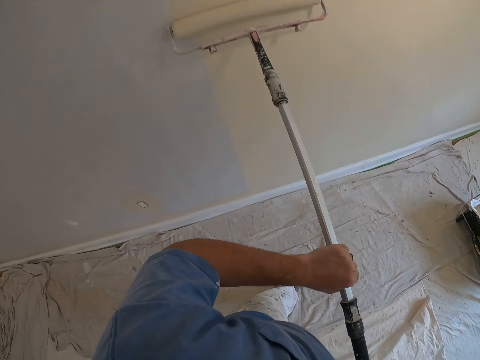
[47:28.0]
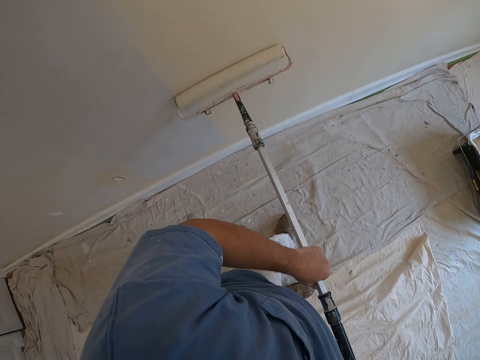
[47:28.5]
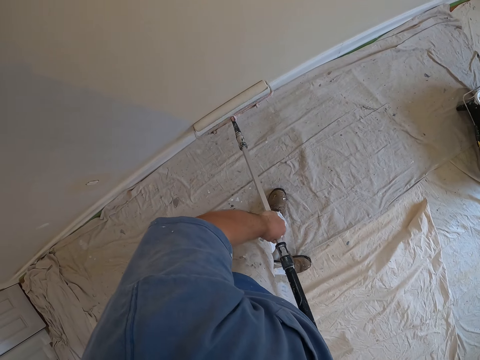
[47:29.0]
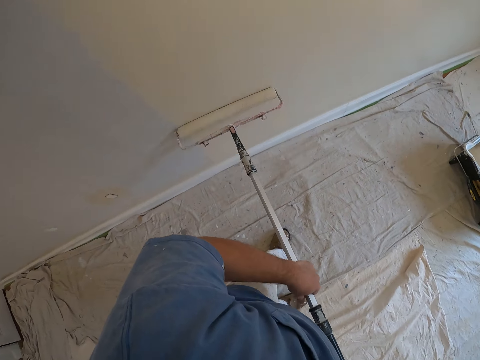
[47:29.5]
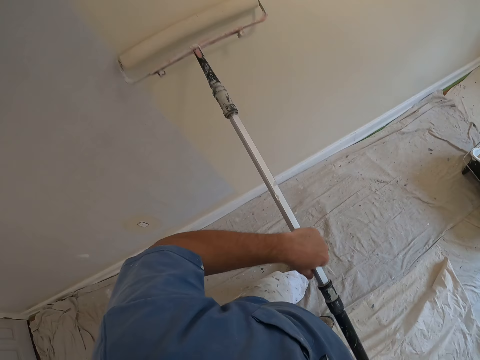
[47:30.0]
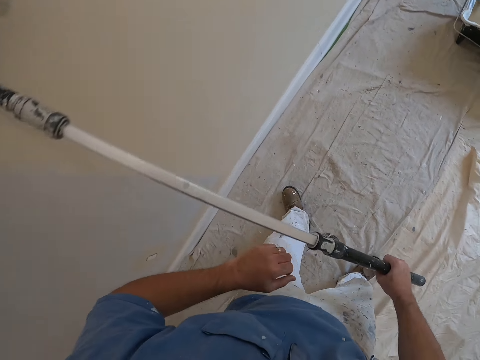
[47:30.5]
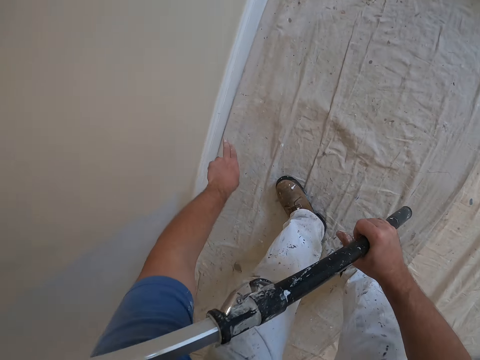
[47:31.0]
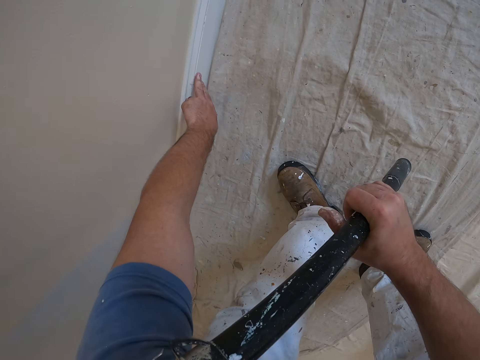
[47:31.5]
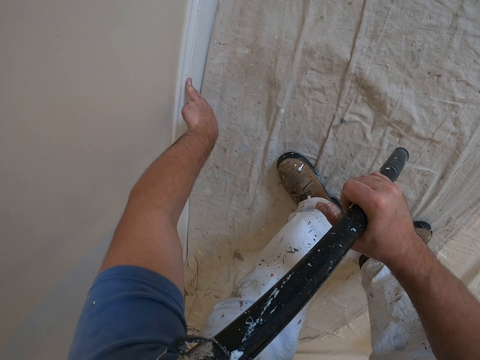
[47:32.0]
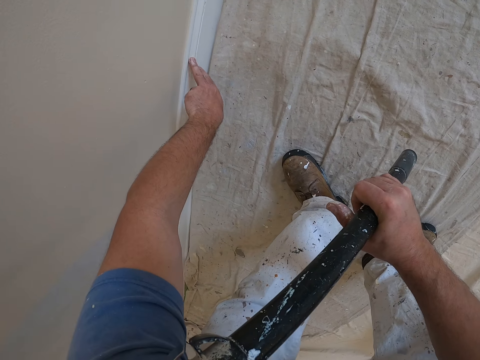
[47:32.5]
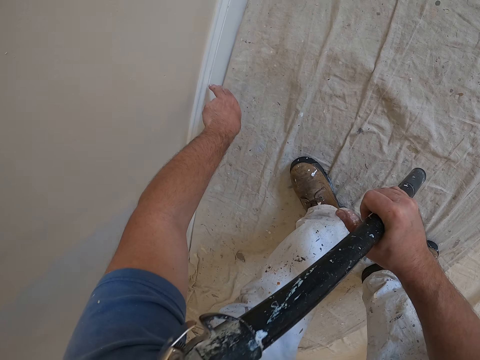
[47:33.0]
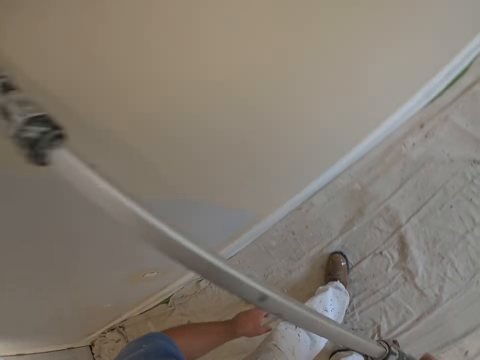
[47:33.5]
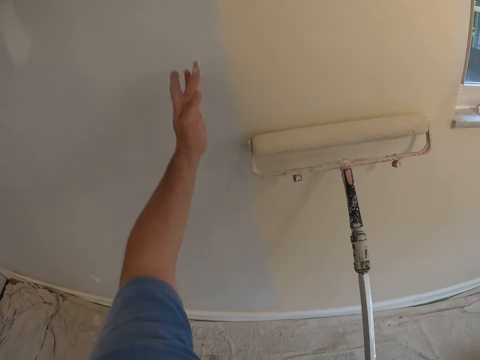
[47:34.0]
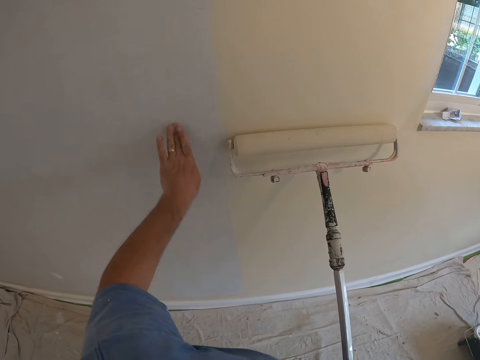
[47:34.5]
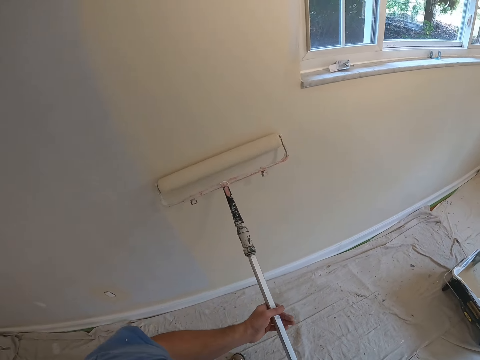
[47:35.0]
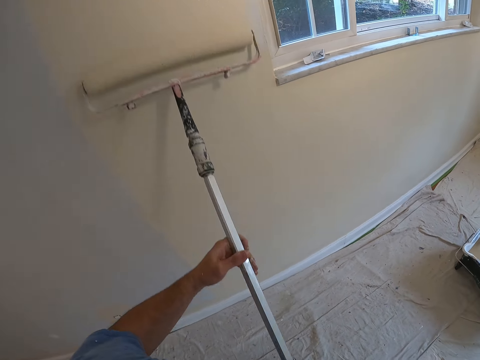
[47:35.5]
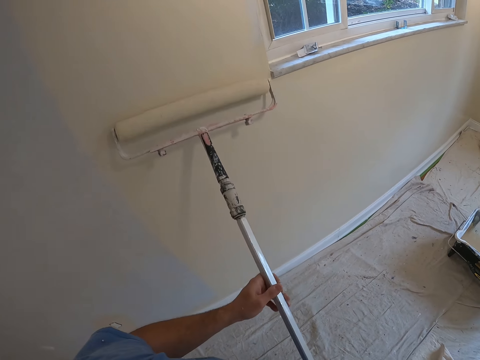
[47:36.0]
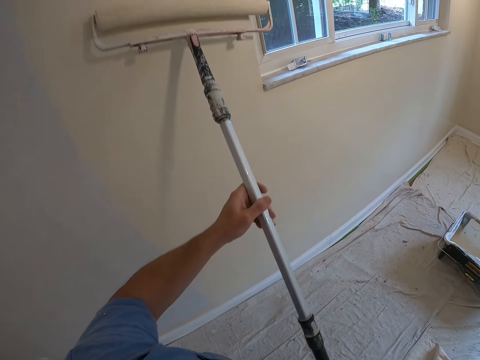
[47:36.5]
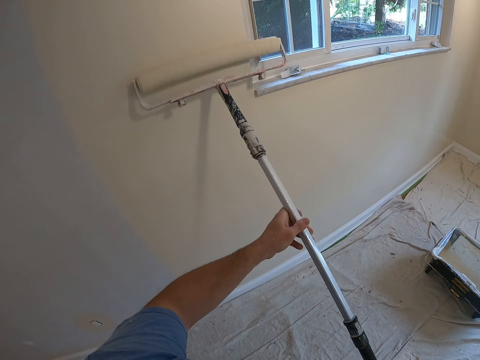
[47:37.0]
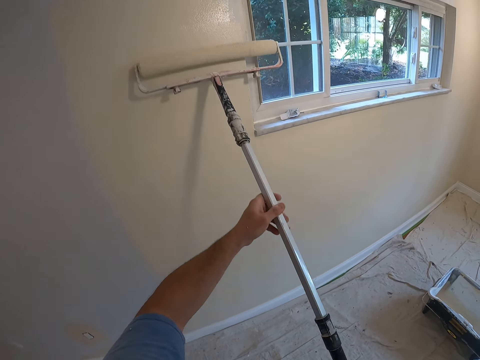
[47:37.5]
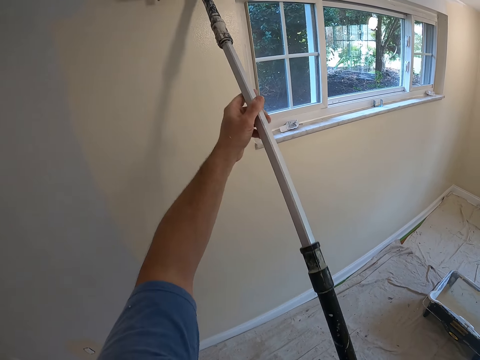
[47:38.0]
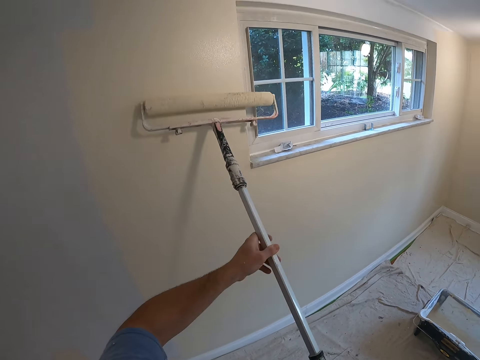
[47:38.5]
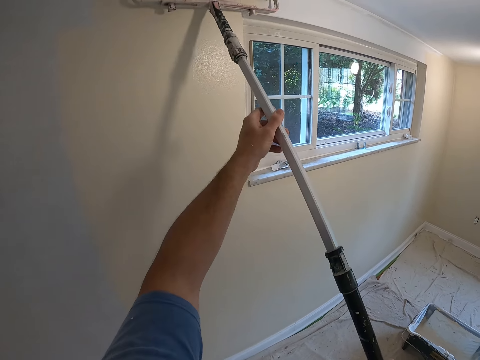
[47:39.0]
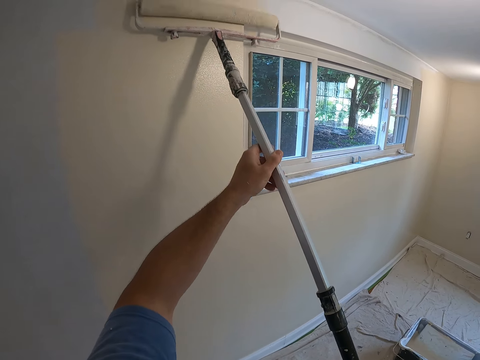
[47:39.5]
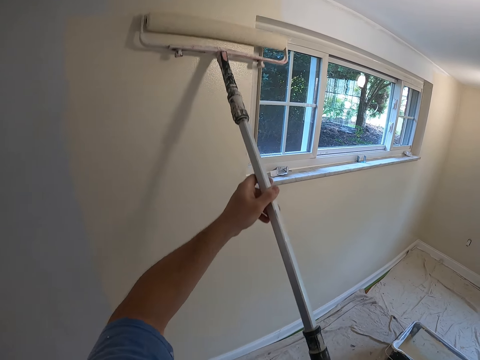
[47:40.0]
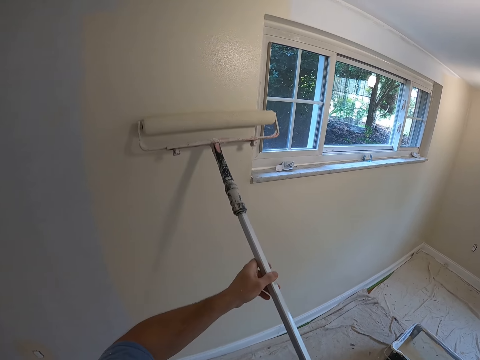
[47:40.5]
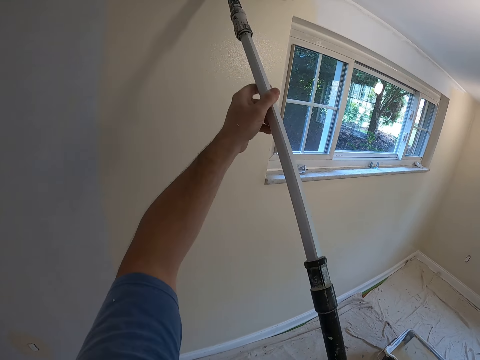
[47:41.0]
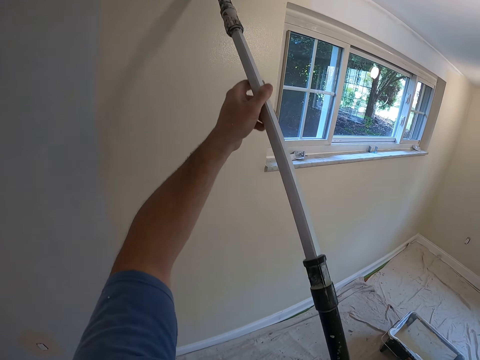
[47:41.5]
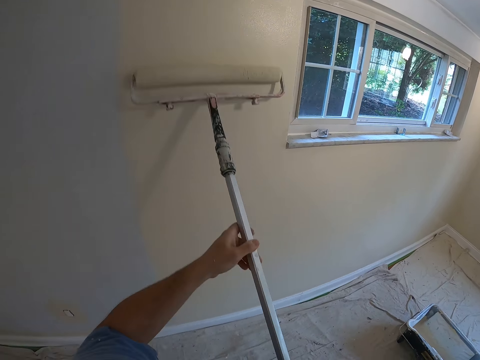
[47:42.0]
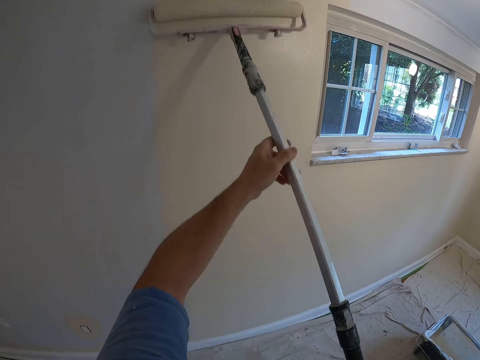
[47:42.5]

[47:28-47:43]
The camera wearer bends. He wipes paint off the wall with his left middle finger. He touches the baseboard with his finger. He stands. He wipes the paint on his left middle finger on the wall. He paints the wall with the paint roller.

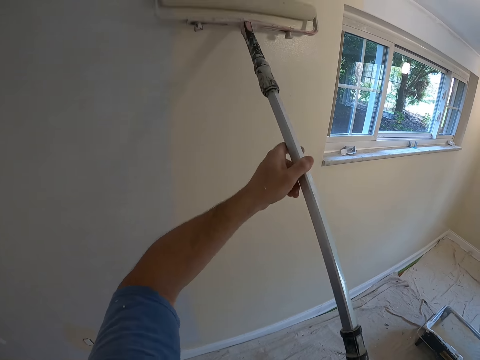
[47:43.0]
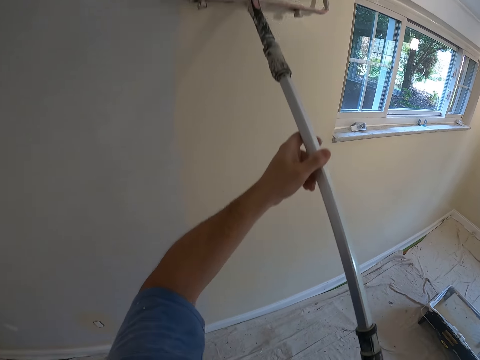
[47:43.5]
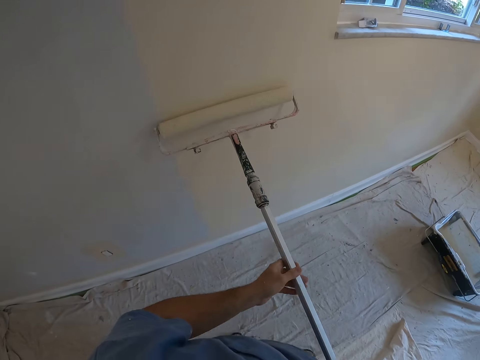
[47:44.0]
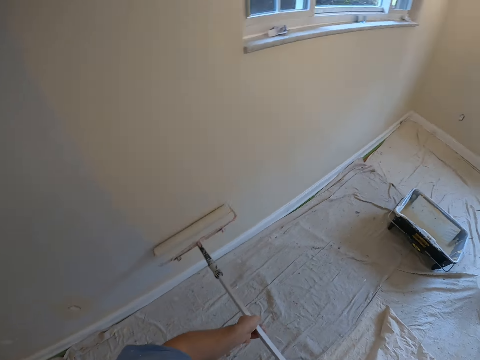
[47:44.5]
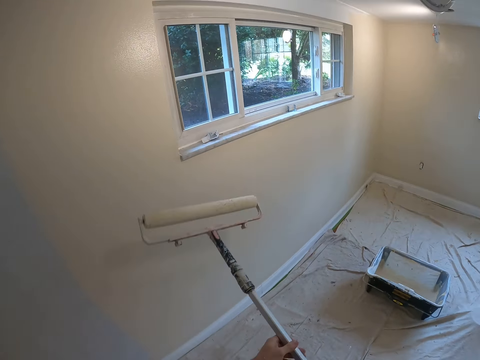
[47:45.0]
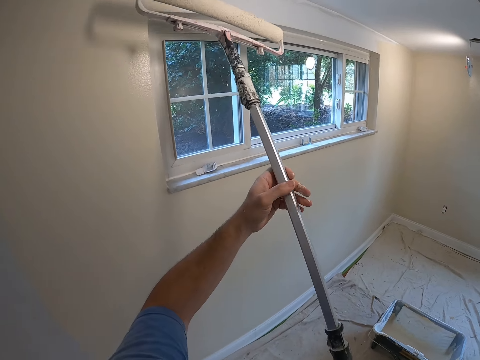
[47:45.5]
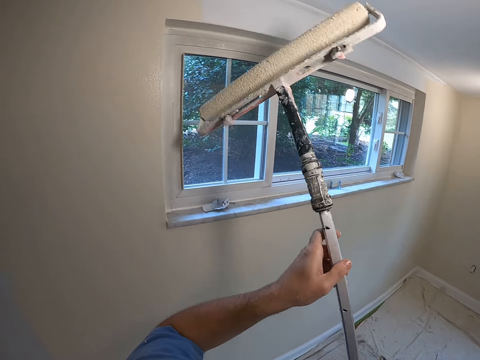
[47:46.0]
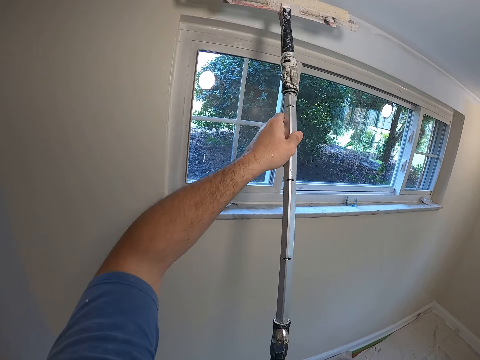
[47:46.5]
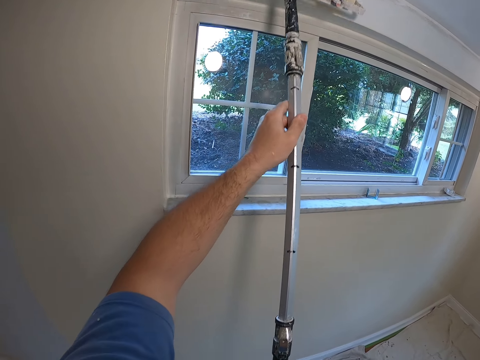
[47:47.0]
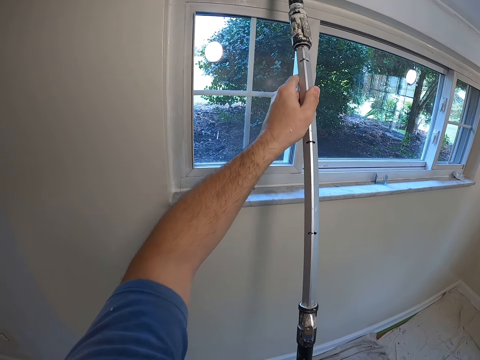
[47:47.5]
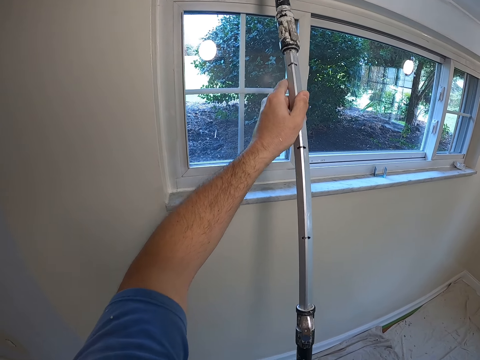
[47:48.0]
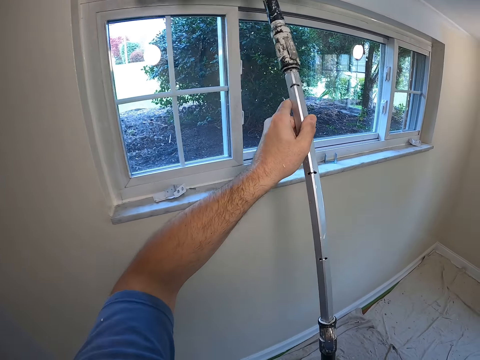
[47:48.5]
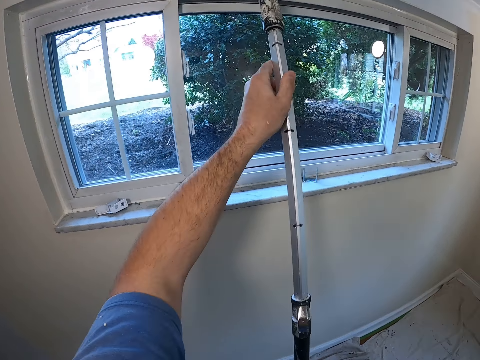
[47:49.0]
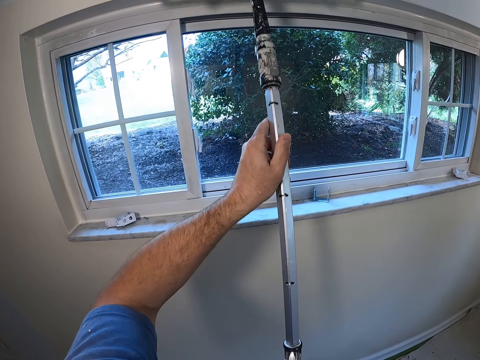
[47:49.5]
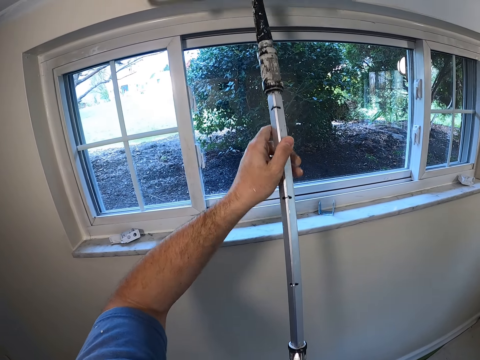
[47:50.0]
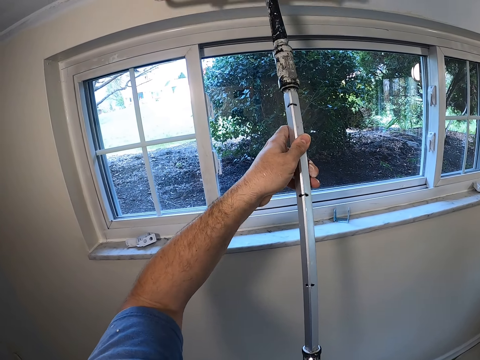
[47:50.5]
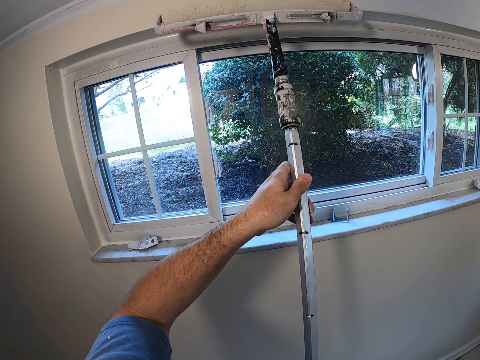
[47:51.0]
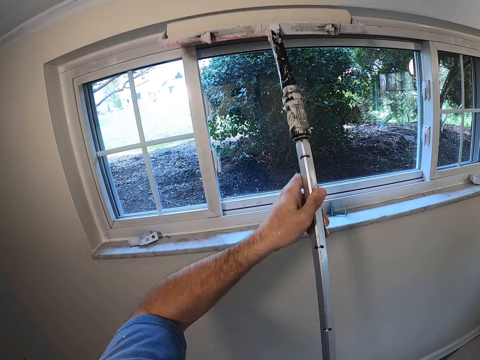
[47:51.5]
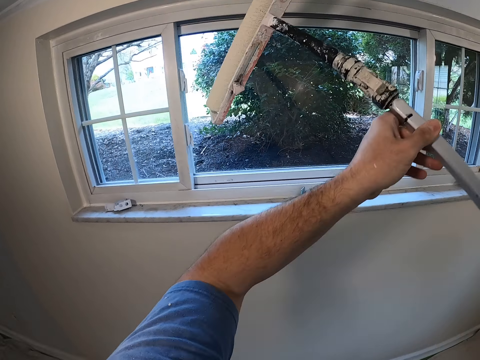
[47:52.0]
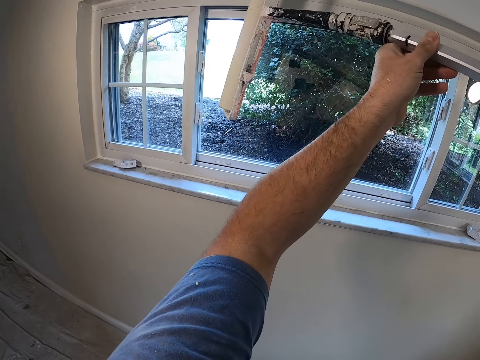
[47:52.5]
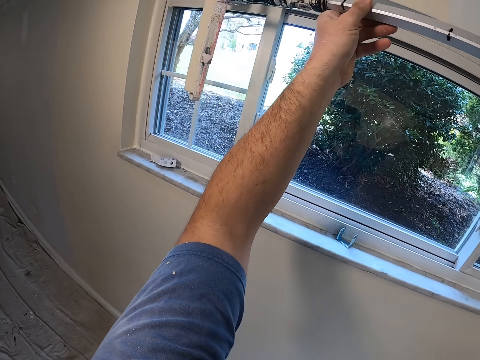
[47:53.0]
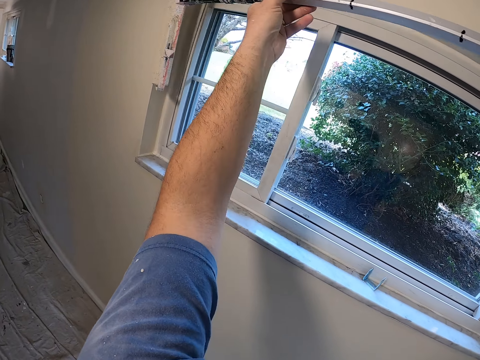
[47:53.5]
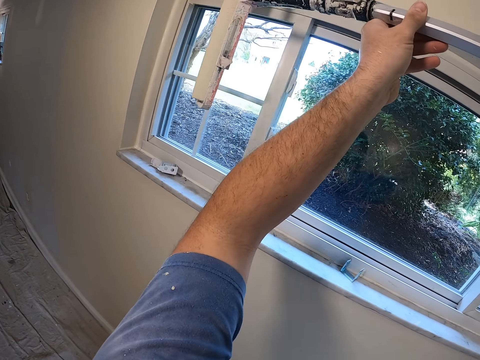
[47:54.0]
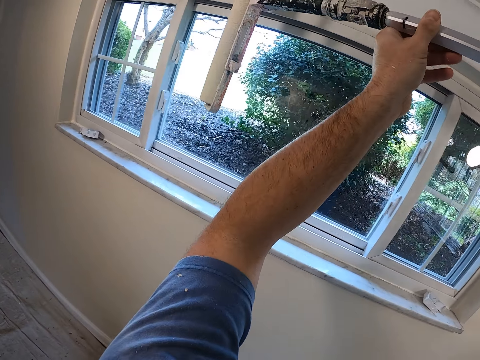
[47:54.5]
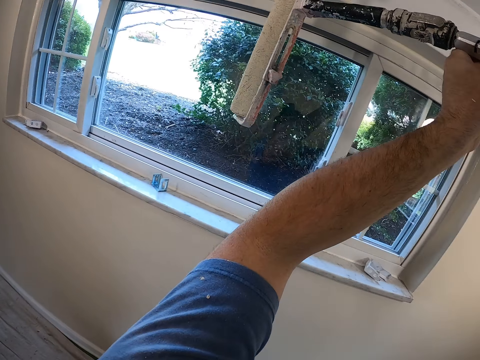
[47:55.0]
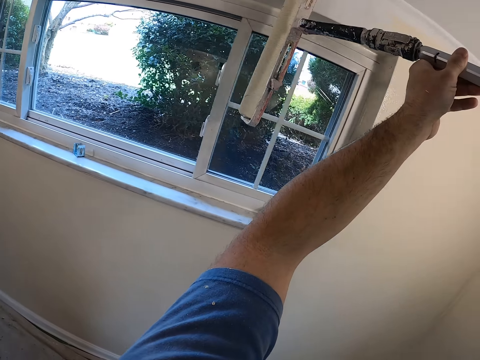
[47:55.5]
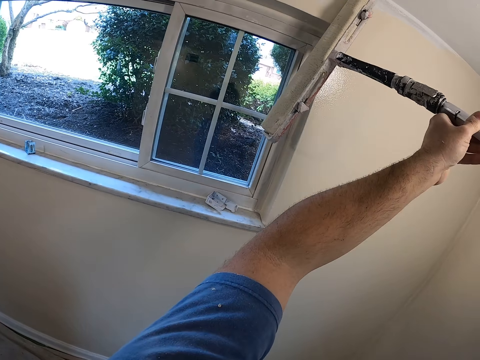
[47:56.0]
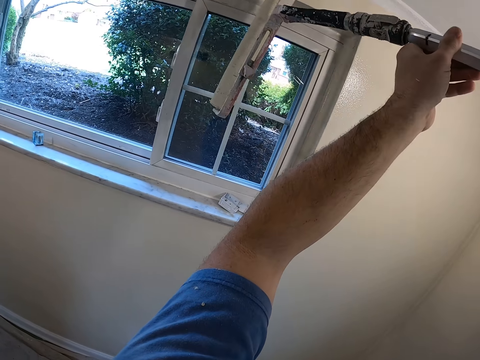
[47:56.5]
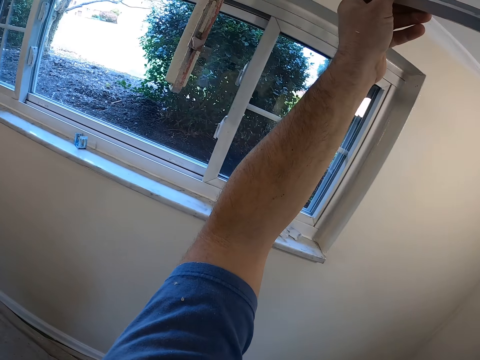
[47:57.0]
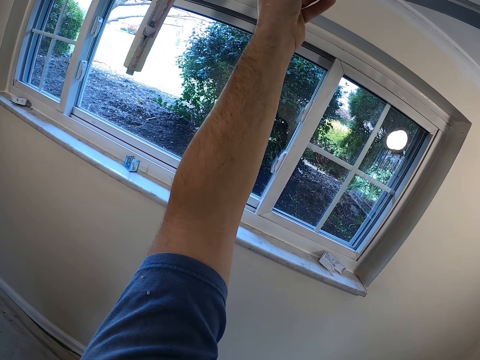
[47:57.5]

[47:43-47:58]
The camera wearer turns the paint roller and paints the wall.
